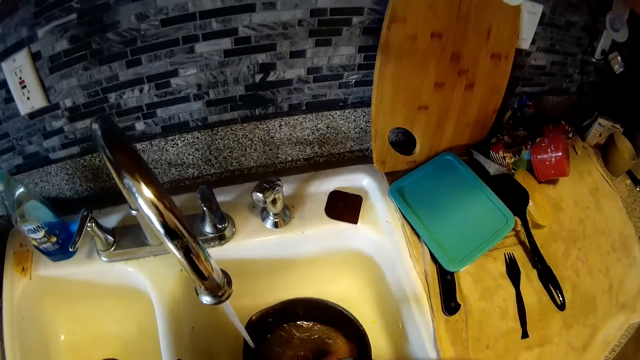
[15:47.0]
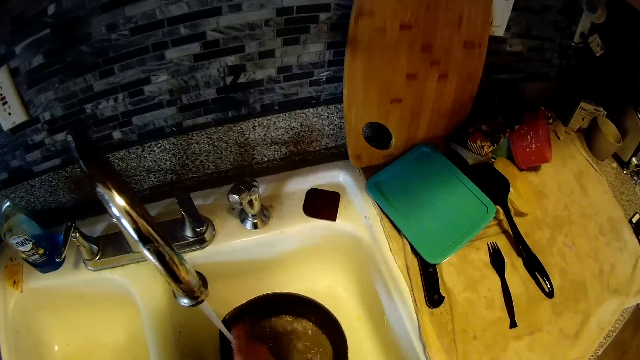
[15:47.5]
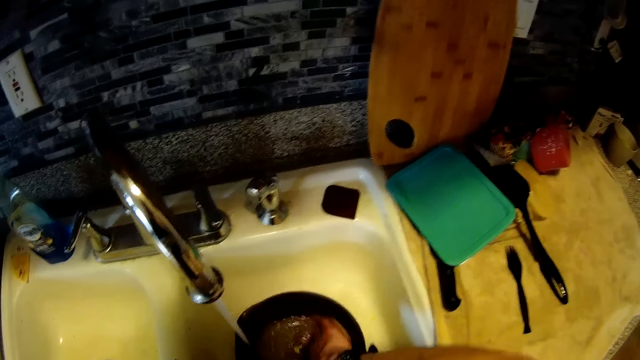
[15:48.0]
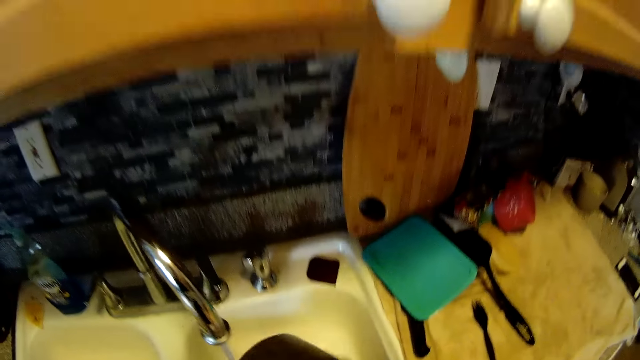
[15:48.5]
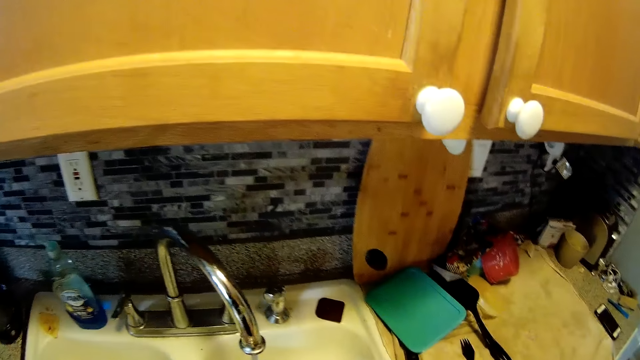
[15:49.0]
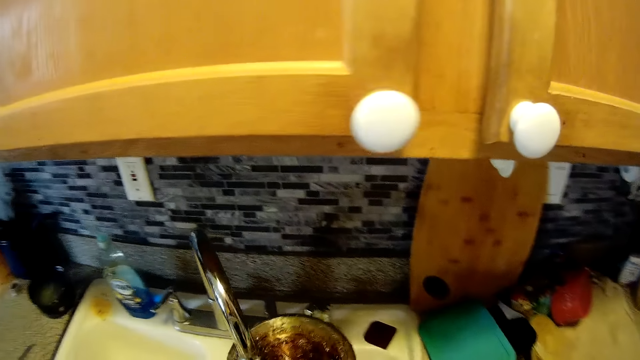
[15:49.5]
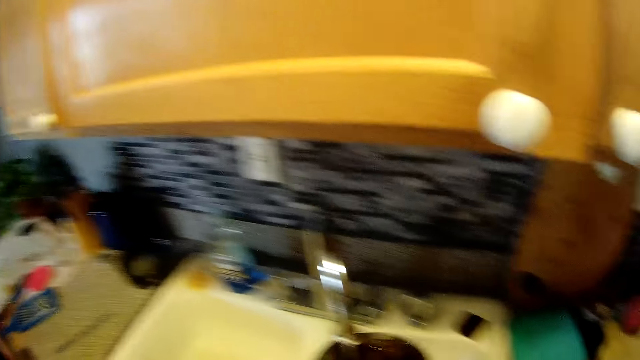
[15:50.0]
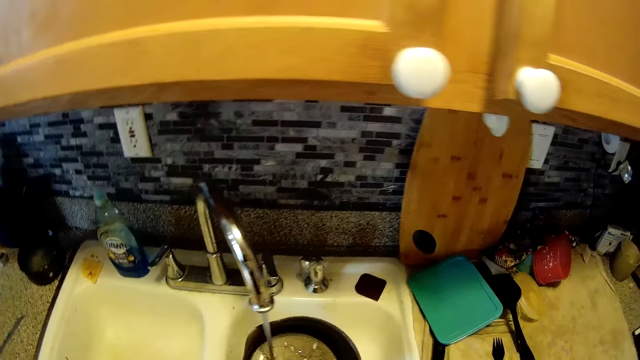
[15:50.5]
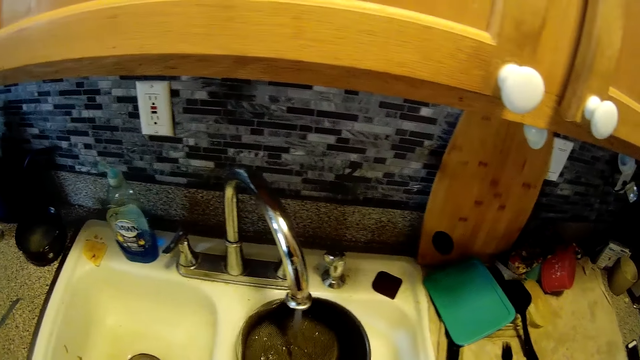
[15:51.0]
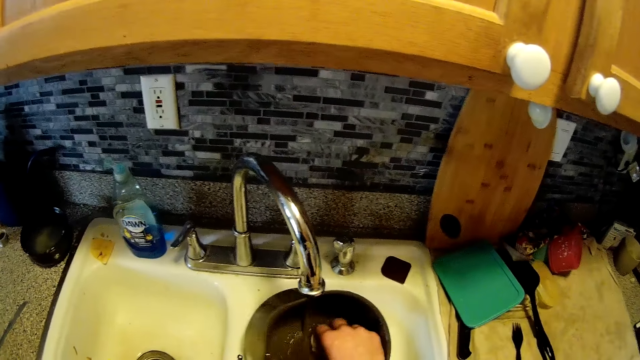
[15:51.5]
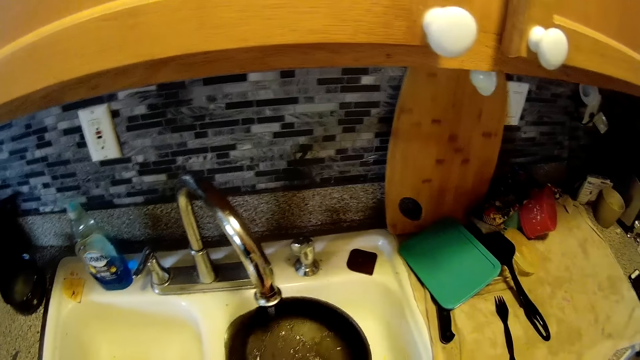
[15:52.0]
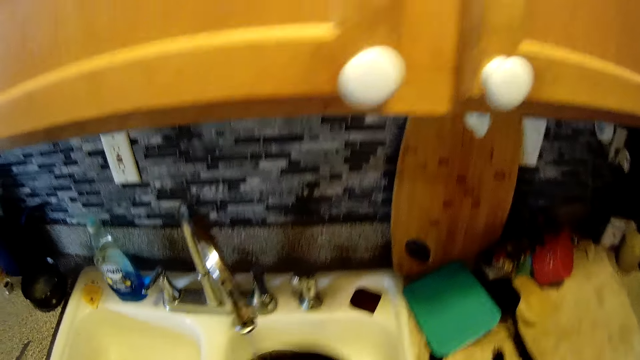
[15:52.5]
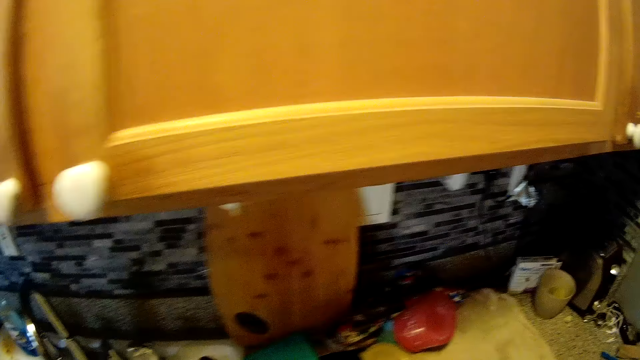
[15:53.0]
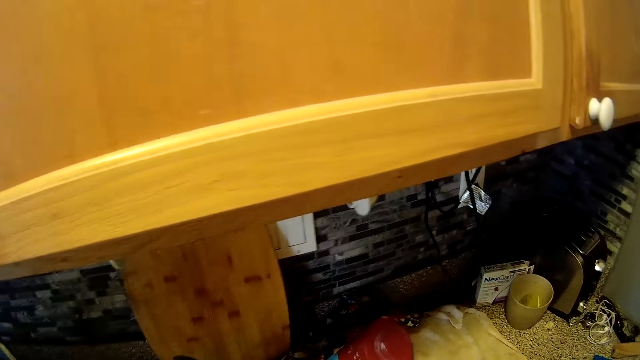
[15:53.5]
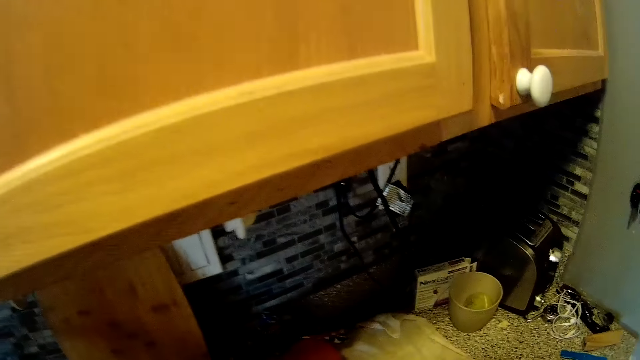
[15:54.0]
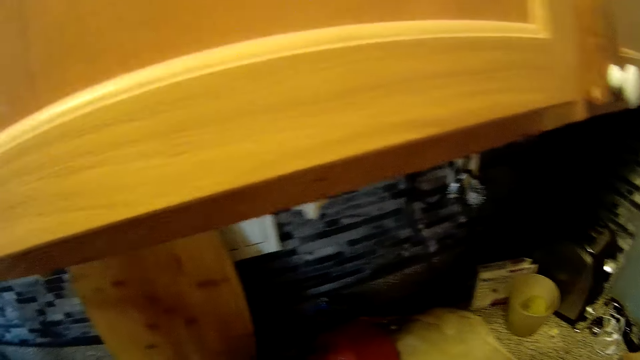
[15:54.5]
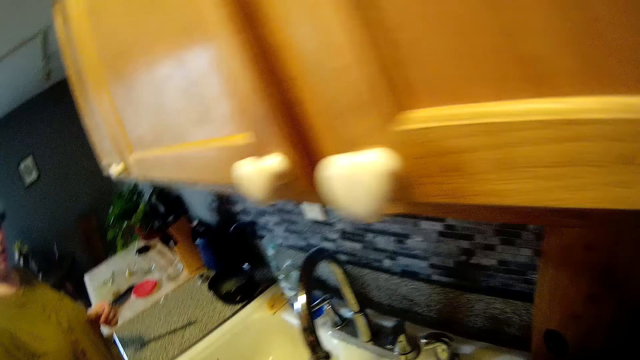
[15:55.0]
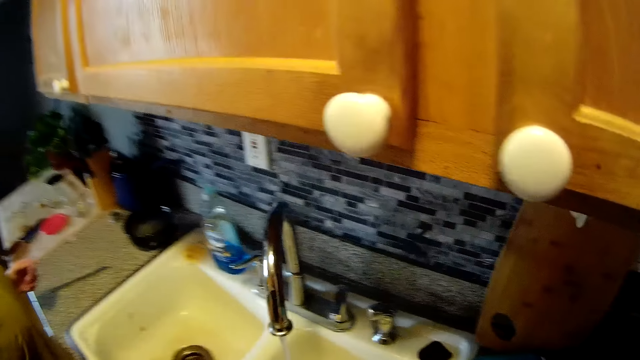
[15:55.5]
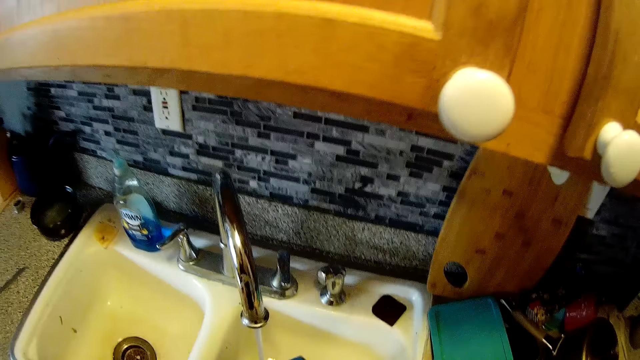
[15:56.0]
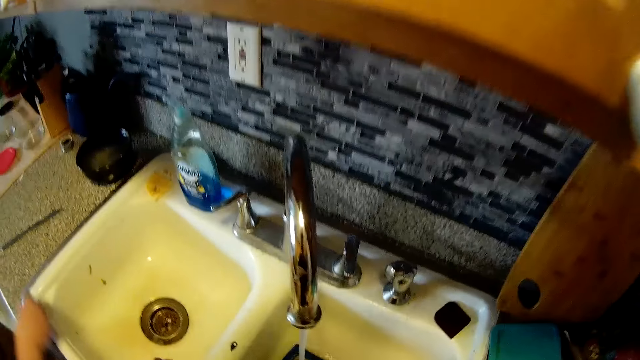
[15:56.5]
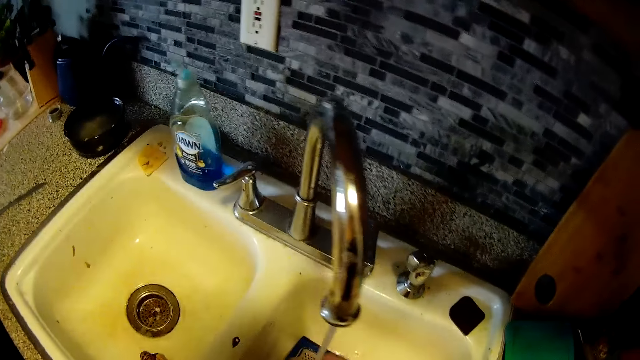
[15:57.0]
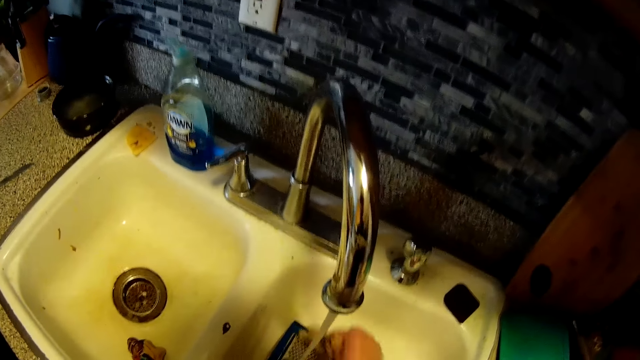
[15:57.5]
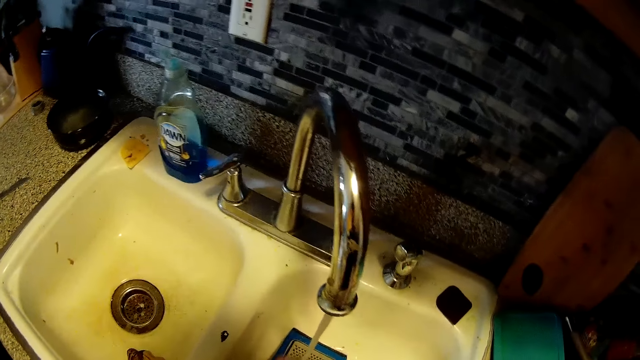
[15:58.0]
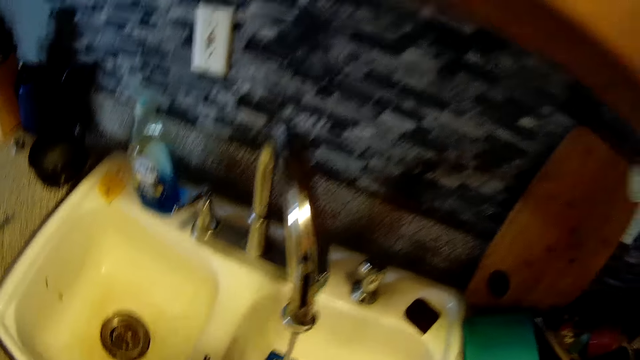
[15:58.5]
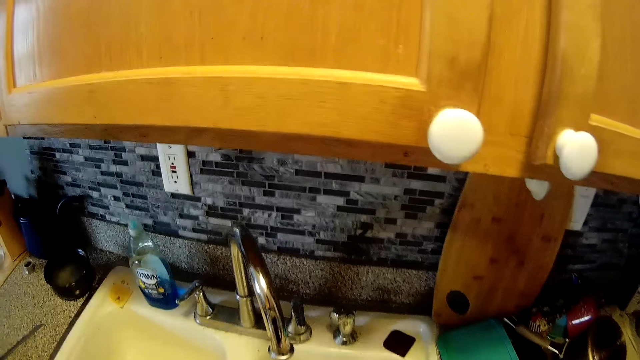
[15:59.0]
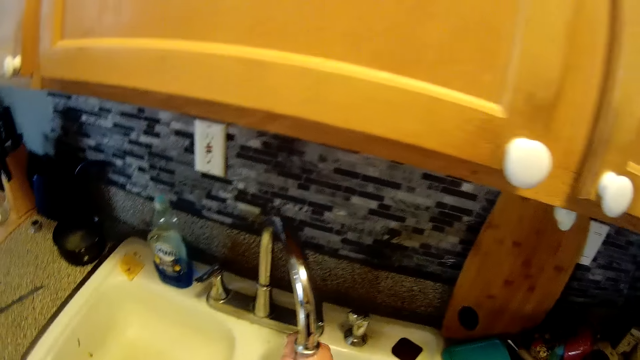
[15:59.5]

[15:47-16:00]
The camera wearer puts a bowl on the slab. He washes a grater in the sink with the sponge in his right hand.

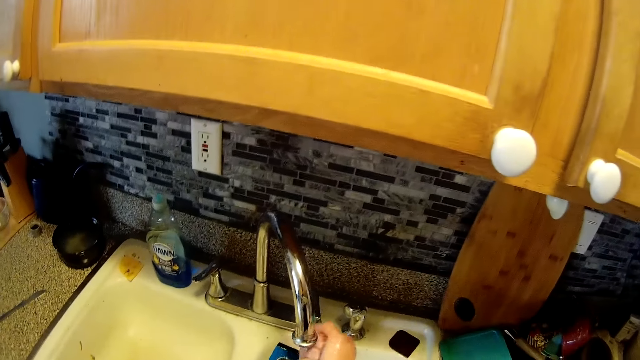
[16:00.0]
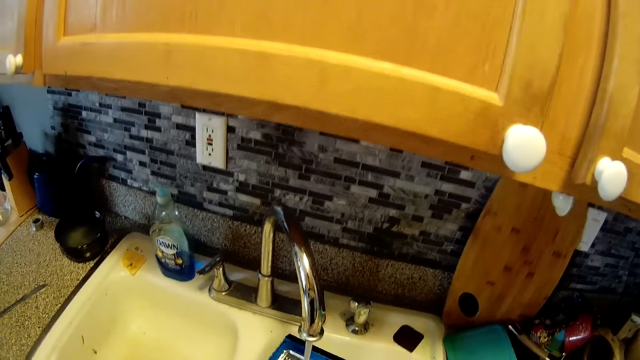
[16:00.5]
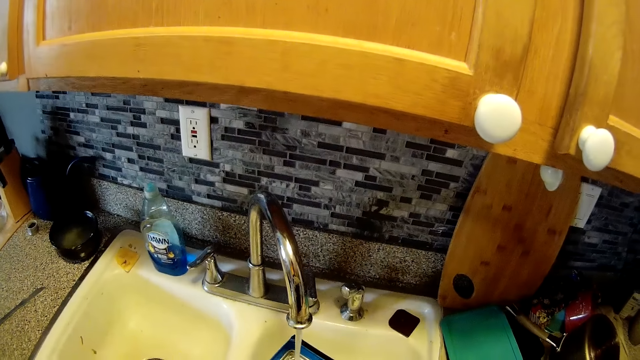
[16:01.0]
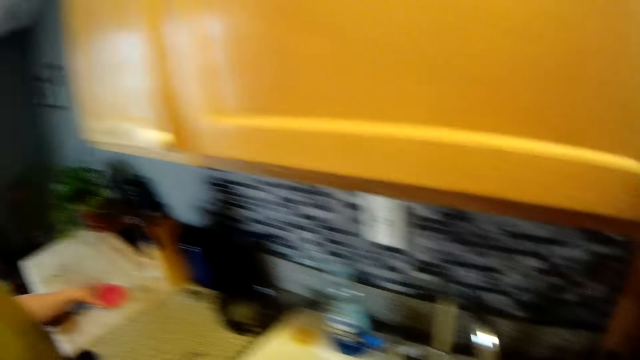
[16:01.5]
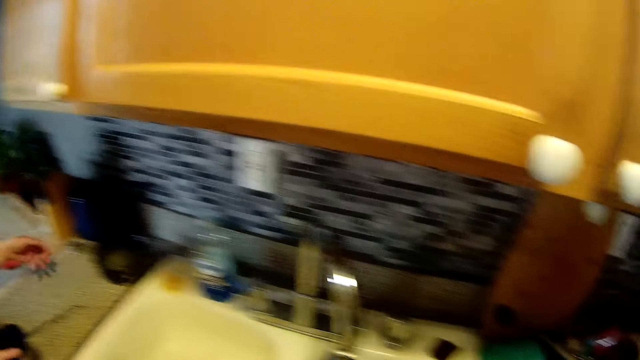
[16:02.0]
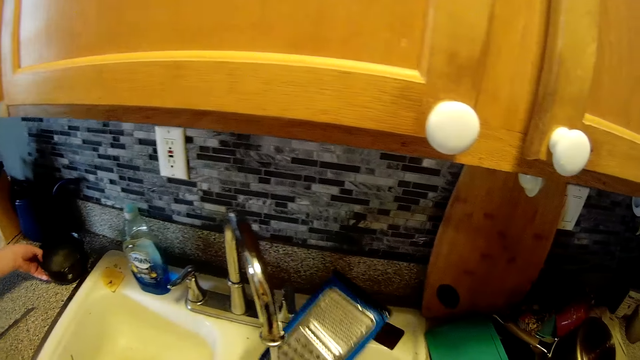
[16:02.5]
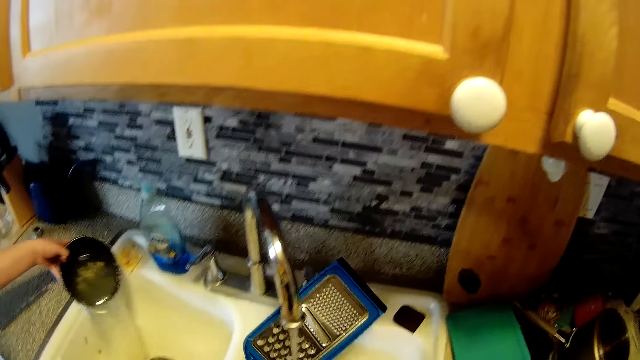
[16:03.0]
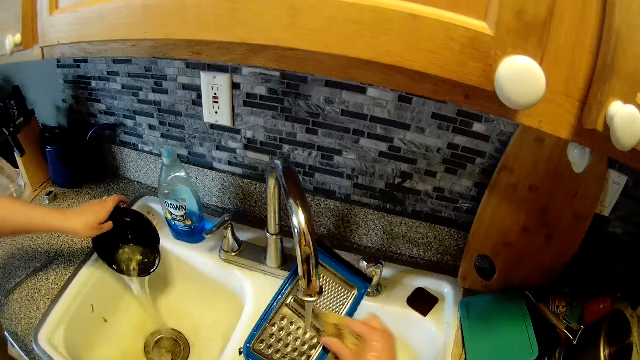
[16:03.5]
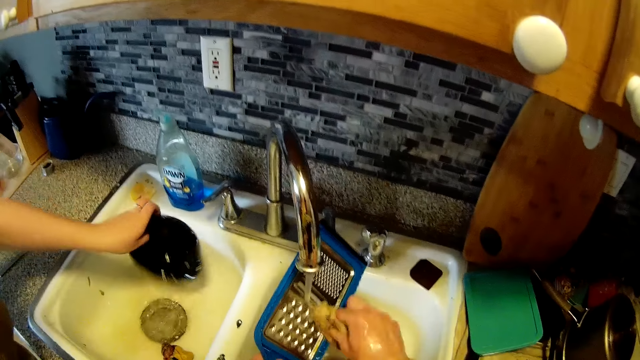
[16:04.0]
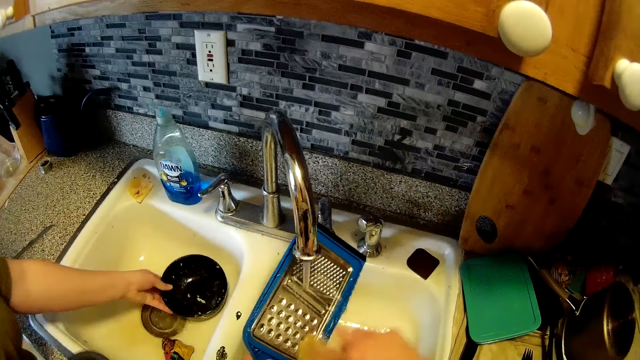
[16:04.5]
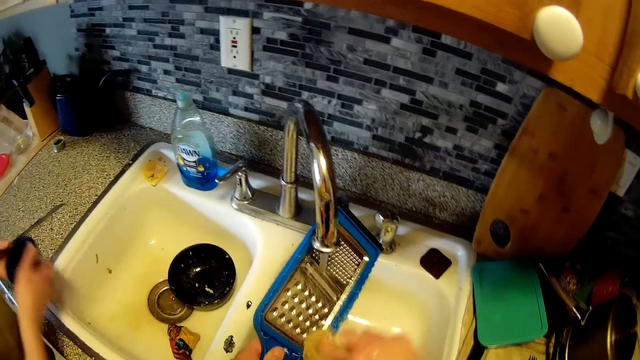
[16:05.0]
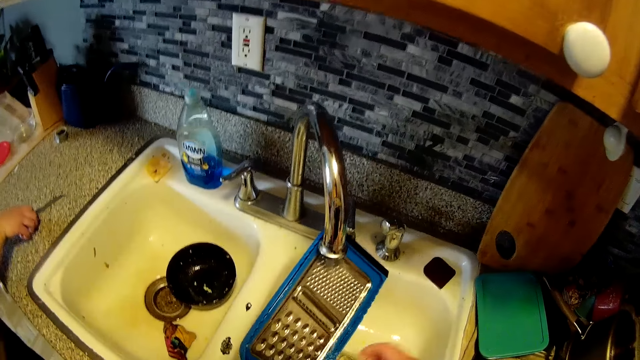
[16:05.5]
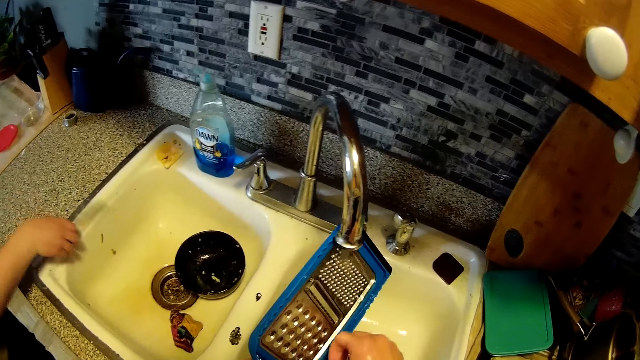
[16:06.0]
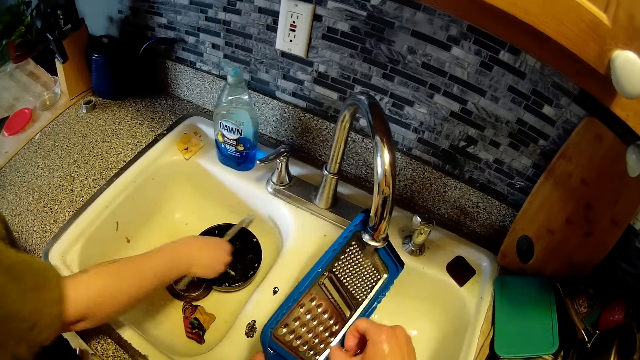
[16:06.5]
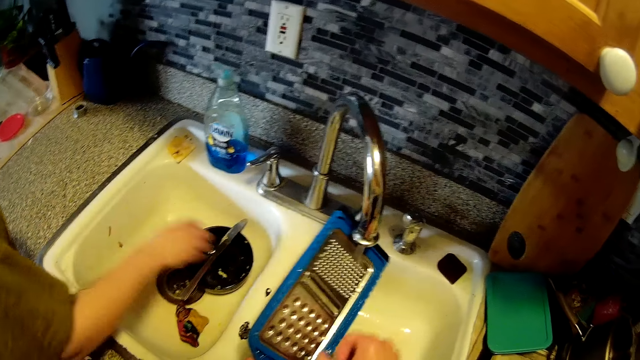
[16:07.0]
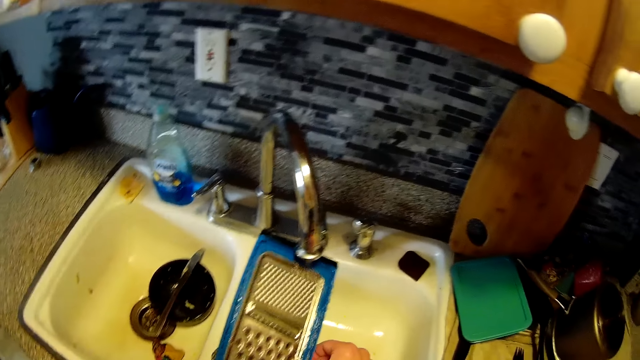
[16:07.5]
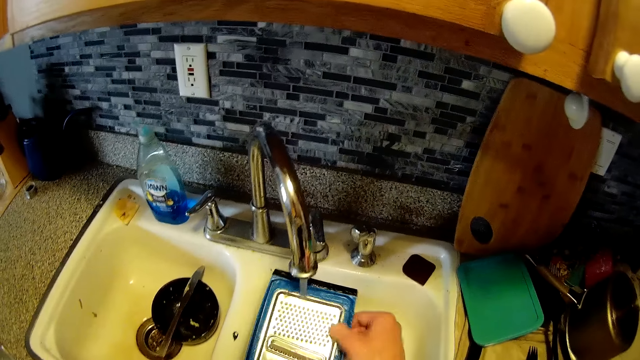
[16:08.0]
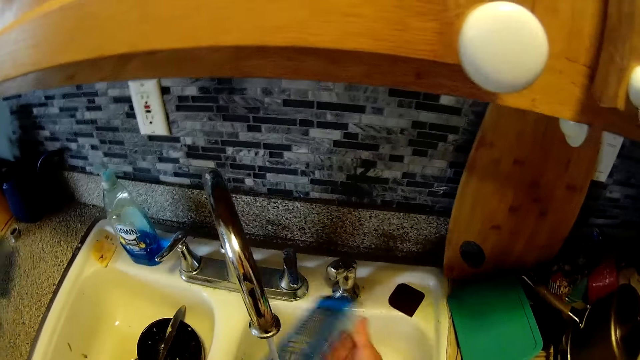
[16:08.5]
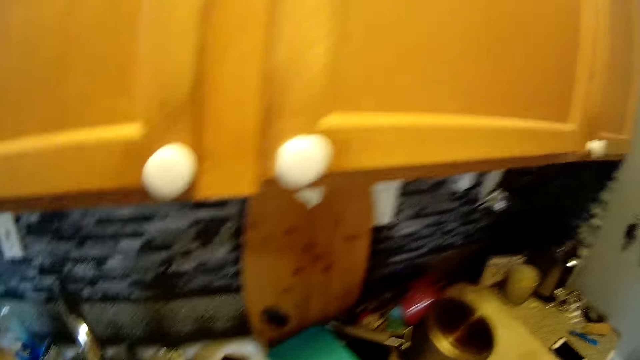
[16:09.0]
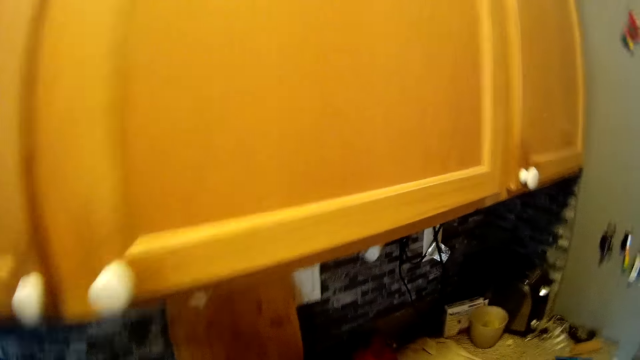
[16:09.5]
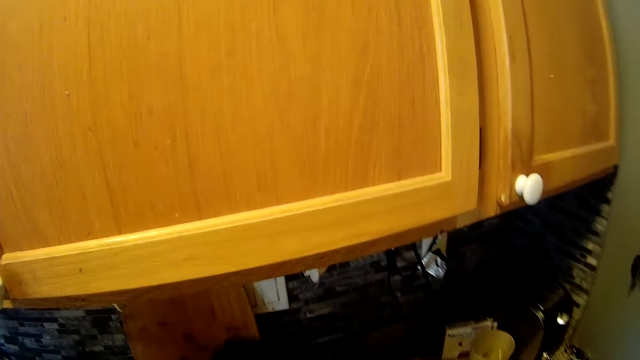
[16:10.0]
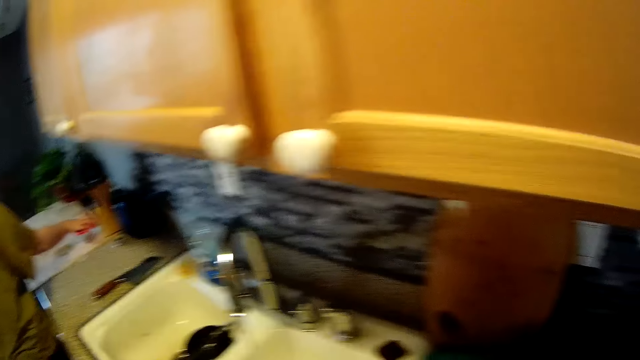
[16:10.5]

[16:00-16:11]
The woman stands beside the camera wearer. She carries a plate from the counter top with her left hand. She pours water from the plate into the sink with her left hand. She drops the plate in the sink with her left hand. She passes a plastic cover from her right hand to her left hand. The camera wearer interacts with the woman. The woman picks up a knife from the counter top with her right hand. She places the knife on top of the plate in the sink with her right hand. She adjusts the knife on the counter top with her left hand. The camera wearer looks around.
